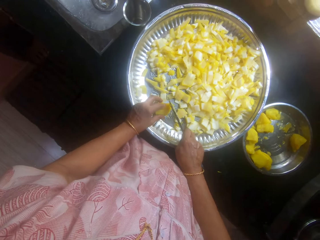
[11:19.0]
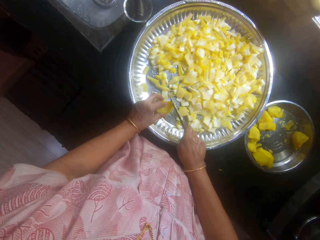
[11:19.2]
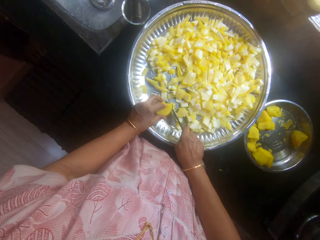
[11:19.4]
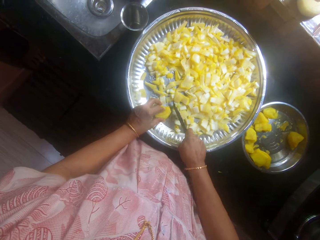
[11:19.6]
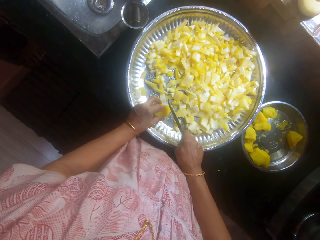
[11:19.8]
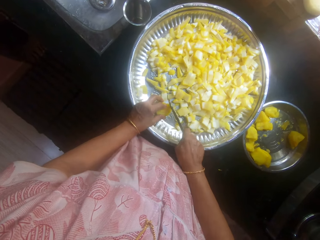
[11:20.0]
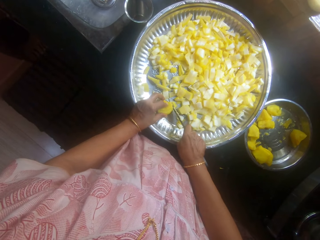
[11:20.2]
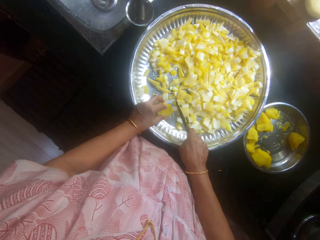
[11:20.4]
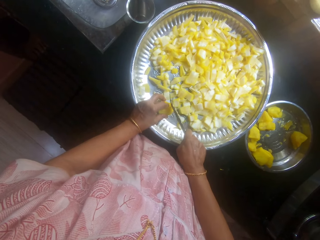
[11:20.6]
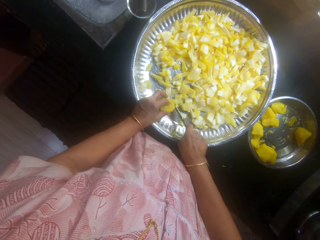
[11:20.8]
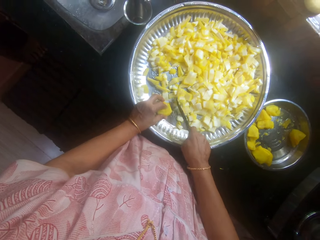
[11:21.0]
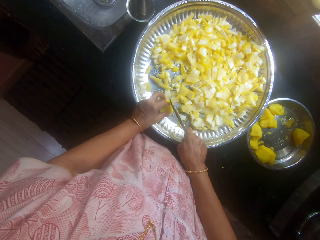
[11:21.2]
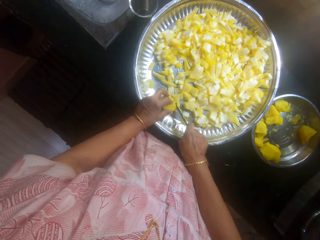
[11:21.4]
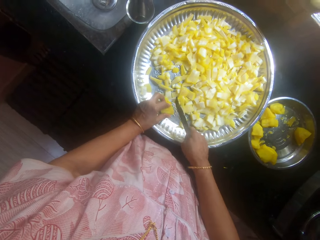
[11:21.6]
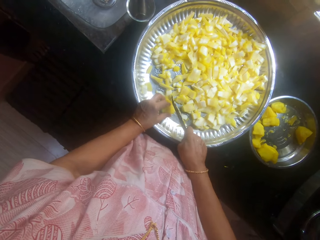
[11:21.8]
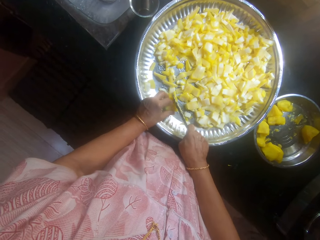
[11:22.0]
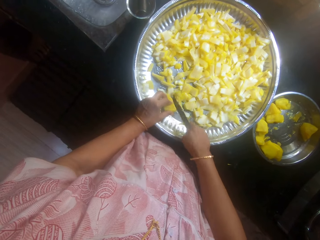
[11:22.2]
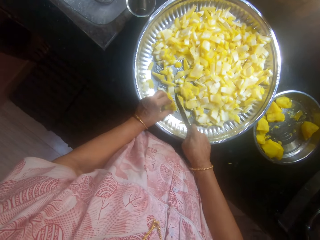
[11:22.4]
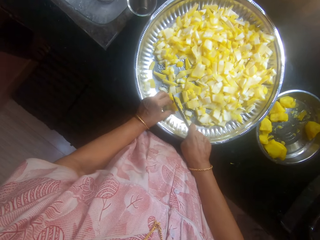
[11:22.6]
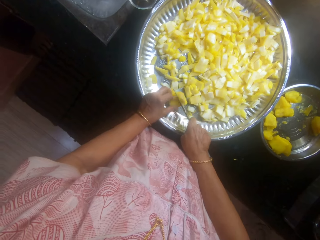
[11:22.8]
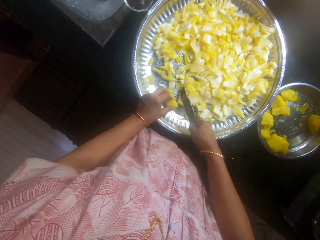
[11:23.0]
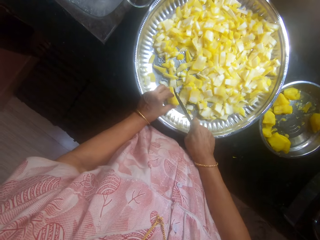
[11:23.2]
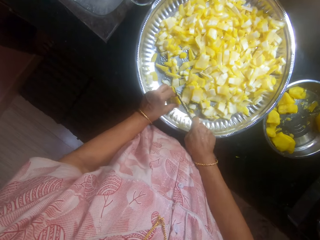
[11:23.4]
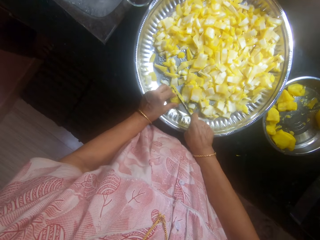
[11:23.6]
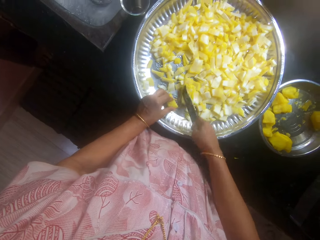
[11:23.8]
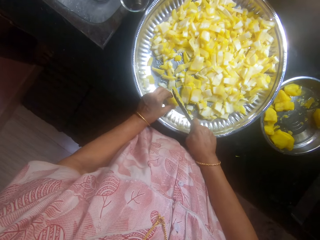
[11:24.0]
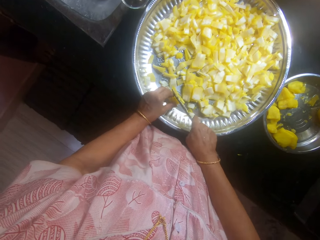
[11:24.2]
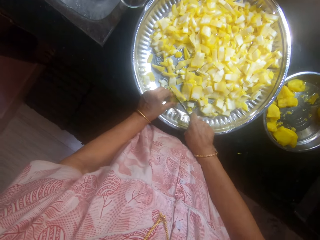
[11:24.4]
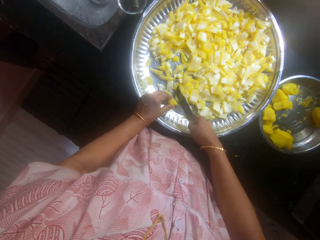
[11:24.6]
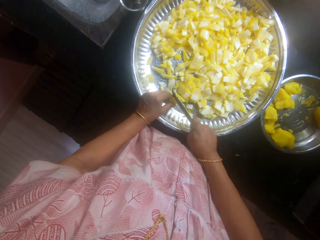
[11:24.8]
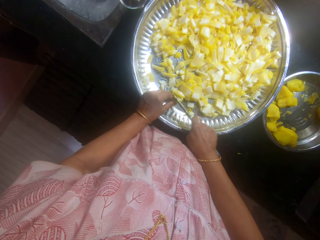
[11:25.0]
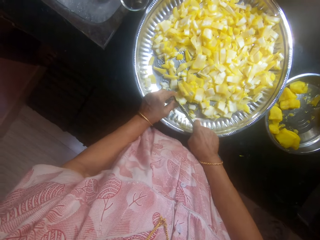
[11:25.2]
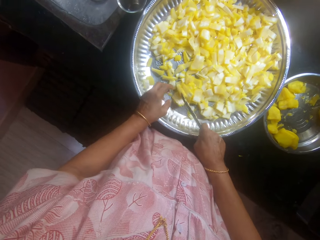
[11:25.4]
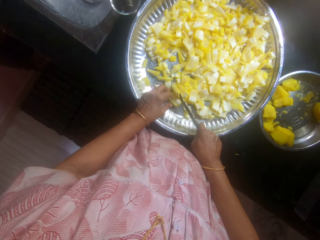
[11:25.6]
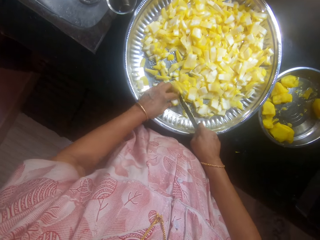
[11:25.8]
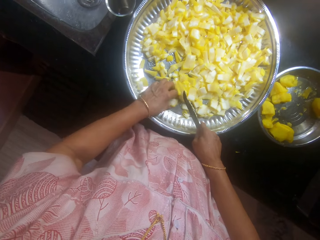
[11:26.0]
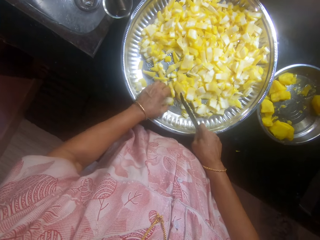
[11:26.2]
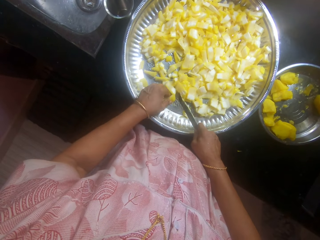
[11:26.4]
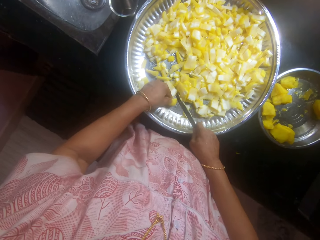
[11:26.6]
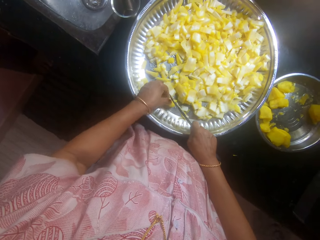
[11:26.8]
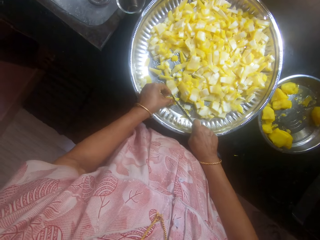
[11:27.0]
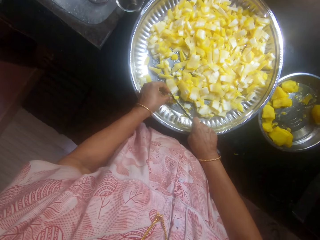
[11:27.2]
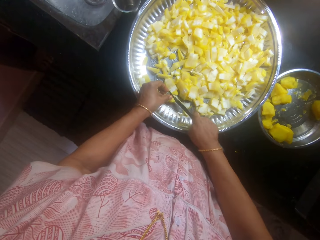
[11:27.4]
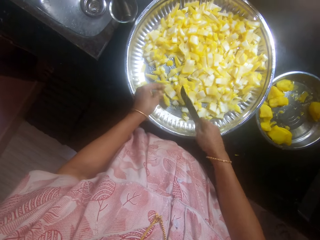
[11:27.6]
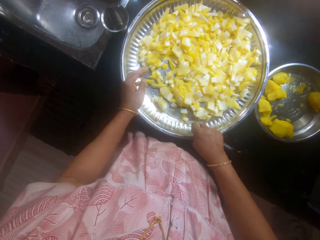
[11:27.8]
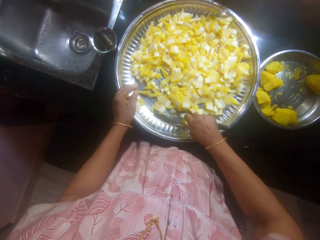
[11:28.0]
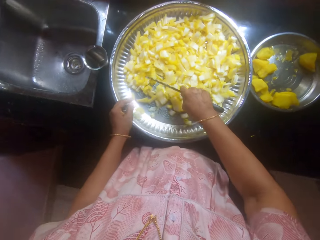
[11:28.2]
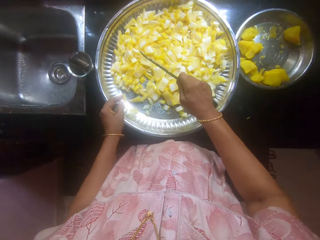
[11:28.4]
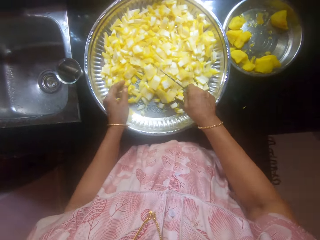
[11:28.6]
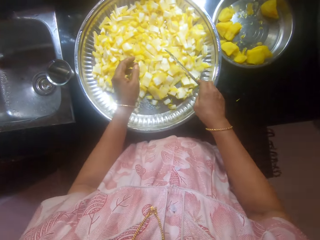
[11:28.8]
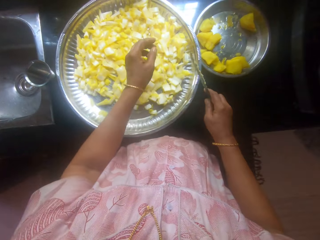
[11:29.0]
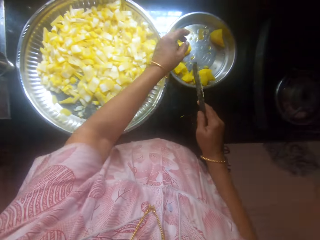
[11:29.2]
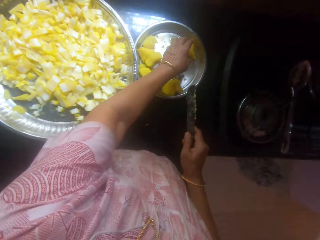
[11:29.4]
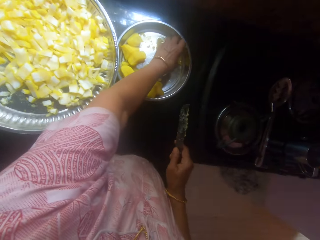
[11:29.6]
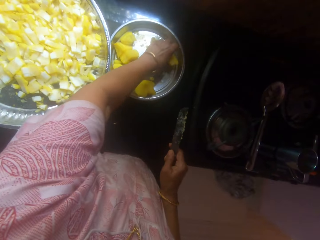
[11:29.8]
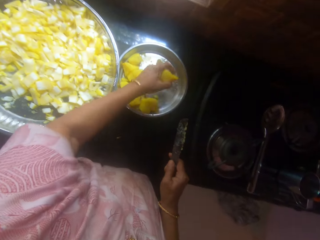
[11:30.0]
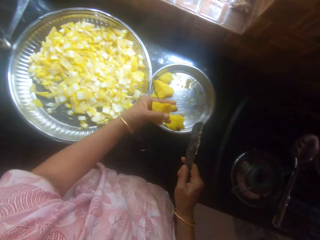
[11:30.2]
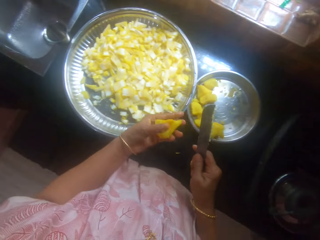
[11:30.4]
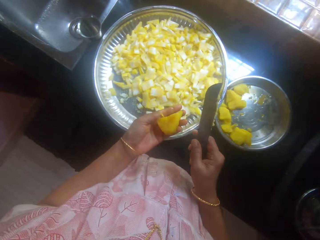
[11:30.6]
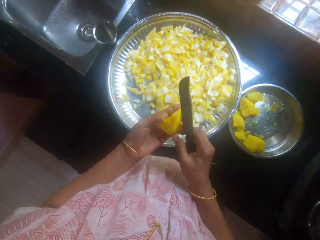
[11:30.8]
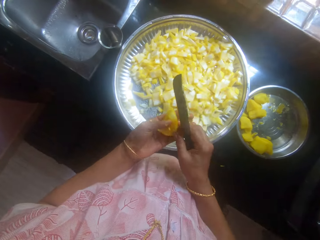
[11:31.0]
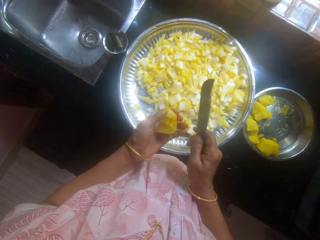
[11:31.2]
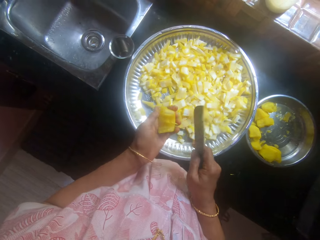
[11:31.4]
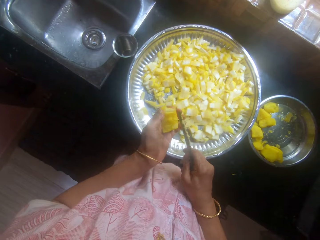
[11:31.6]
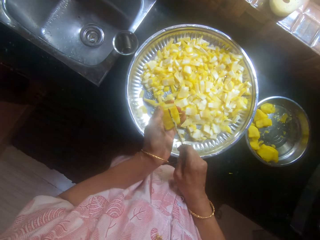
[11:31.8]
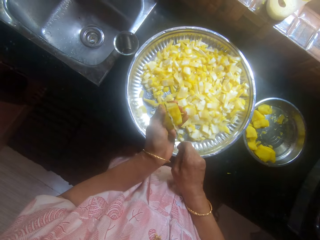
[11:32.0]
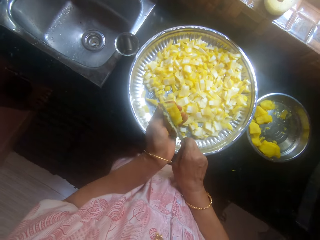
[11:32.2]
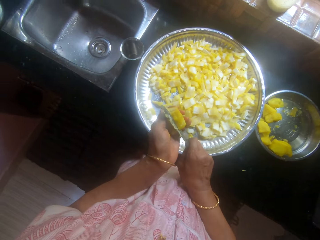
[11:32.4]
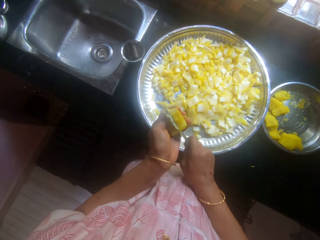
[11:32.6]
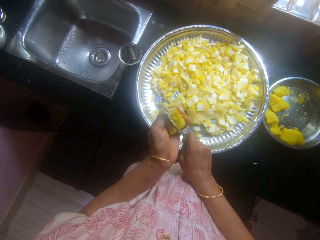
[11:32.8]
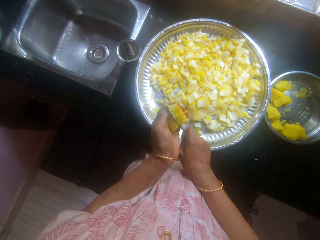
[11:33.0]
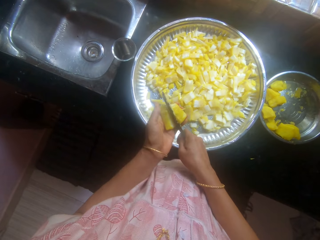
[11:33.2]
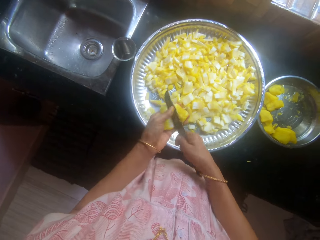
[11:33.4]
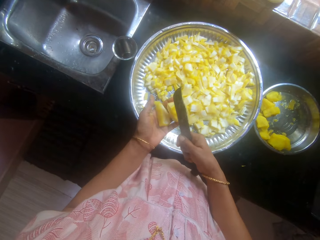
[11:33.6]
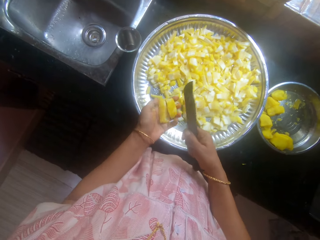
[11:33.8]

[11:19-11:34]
The camera wearer cuts cassava with the knife. They move the cassava on the tray with the knife. They pick the cassava from the tray. They cut the cassava with the knife.

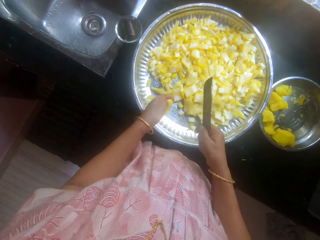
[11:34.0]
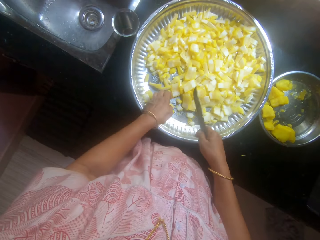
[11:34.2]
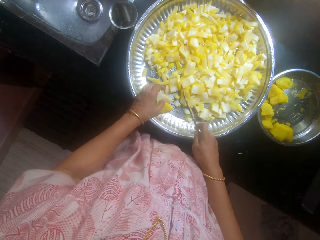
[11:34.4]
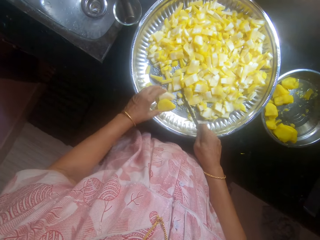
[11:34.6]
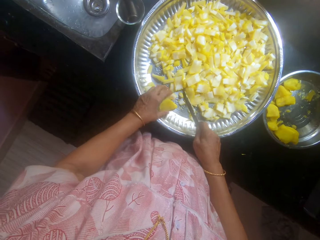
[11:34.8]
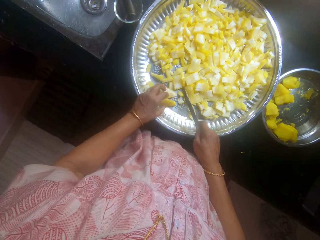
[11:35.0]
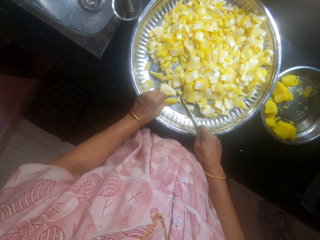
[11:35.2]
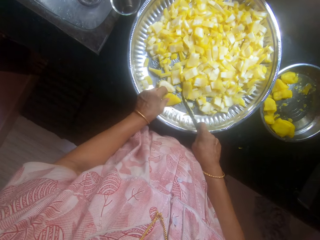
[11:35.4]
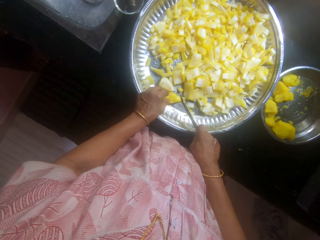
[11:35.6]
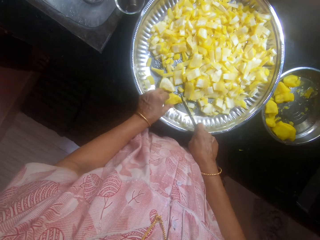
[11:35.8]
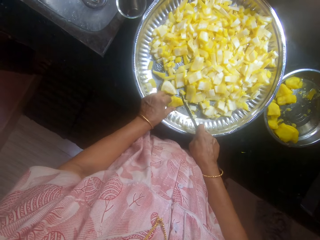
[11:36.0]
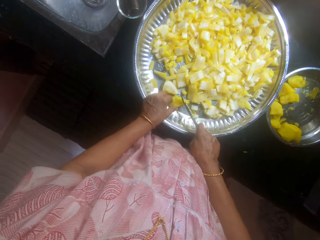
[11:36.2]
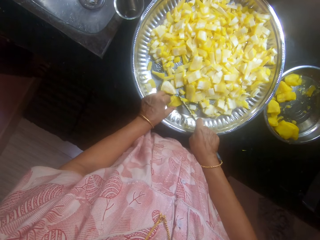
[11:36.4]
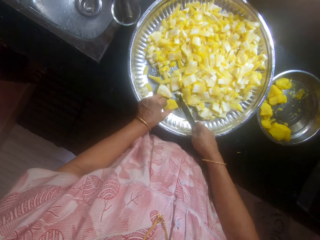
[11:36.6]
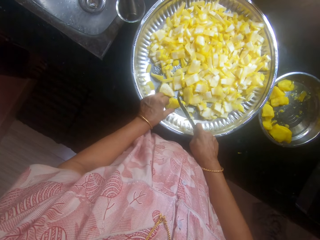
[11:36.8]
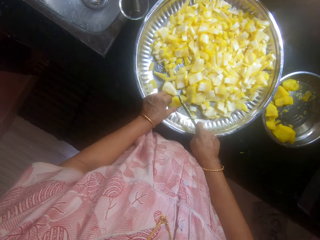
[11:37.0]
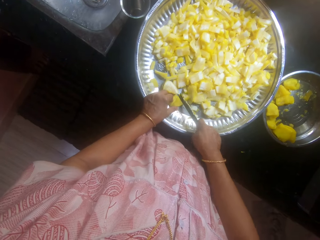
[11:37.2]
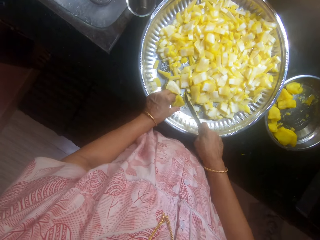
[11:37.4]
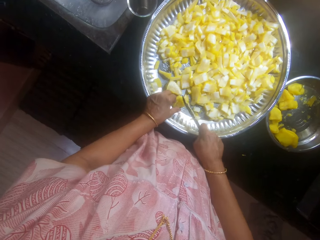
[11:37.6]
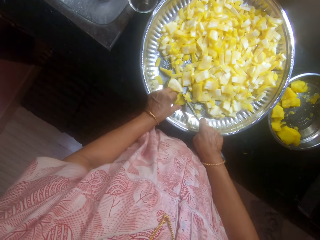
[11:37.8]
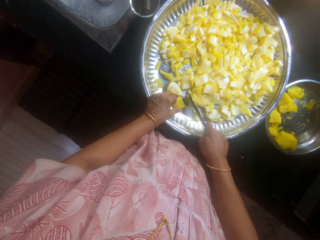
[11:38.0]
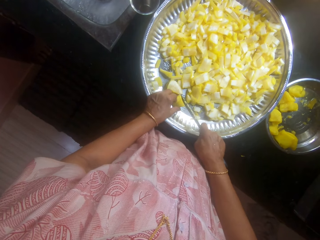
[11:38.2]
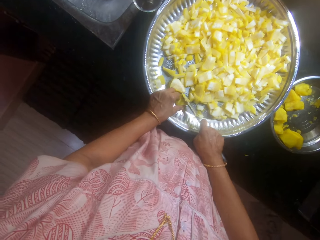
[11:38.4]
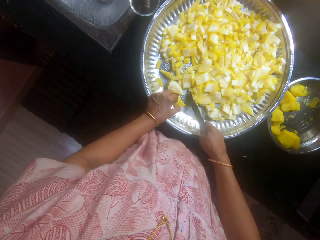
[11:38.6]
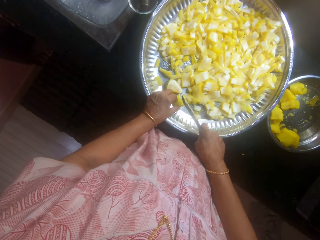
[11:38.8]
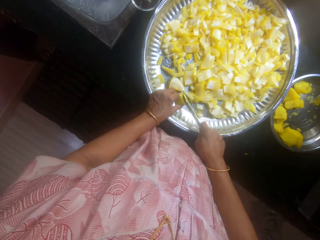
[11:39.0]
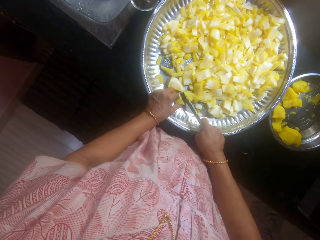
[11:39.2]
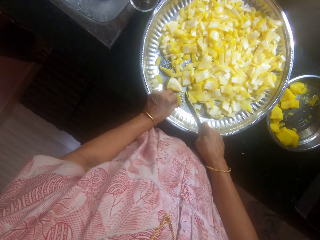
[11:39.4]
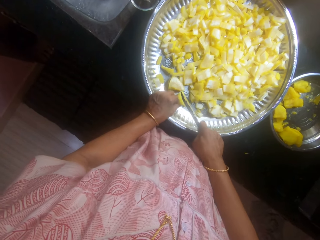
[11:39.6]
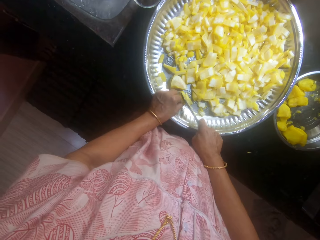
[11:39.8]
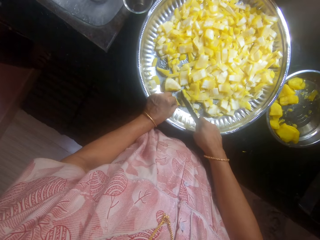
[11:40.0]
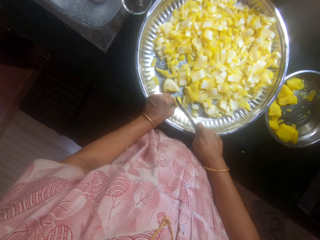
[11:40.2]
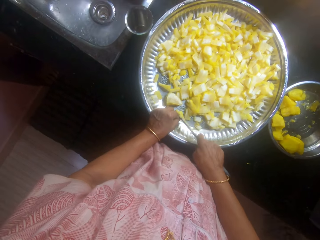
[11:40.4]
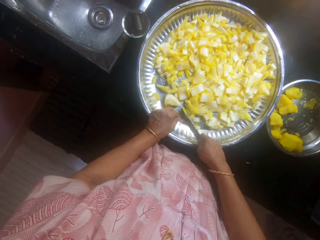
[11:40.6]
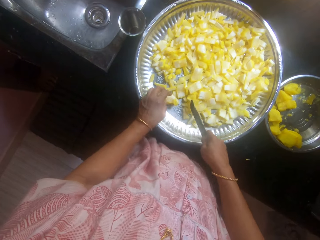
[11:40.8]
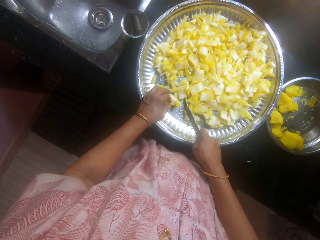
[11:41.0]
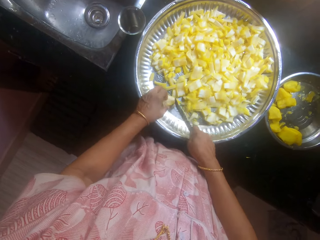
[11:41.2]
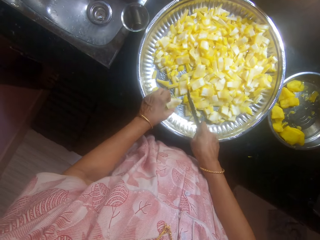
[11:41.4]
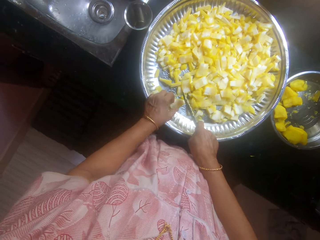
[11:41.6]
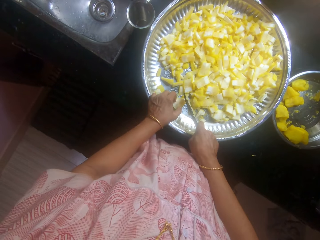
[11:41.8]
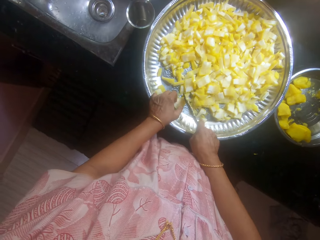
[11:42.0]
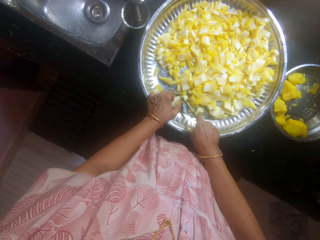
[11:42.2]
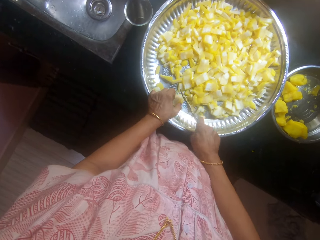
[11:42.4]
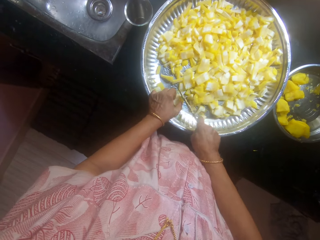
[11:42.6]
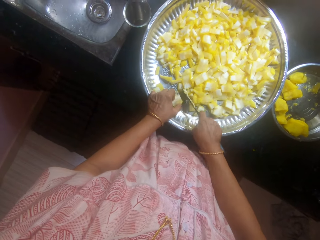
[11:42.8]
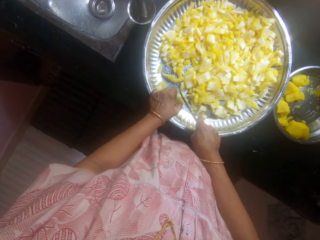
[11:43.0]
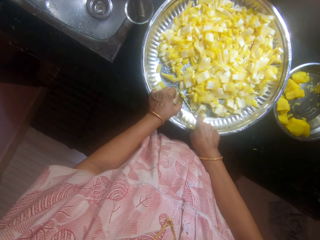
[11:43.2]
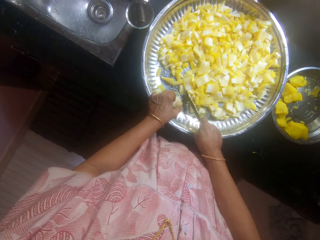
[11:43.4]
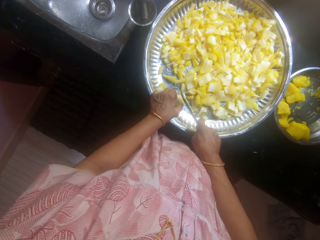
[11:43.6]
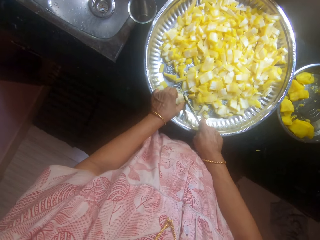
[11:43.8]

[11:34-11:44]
The camera wearer places the cassava on the tray. They cut the cassava with the knife.
